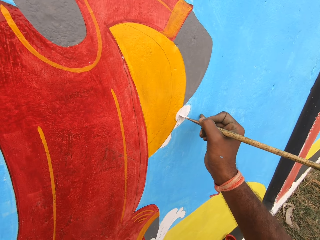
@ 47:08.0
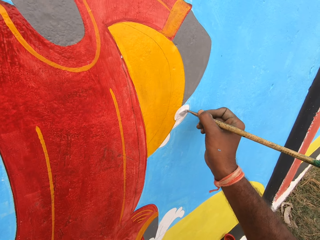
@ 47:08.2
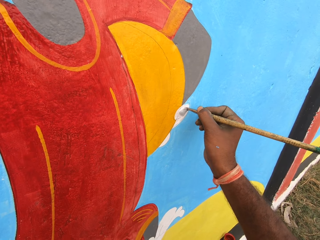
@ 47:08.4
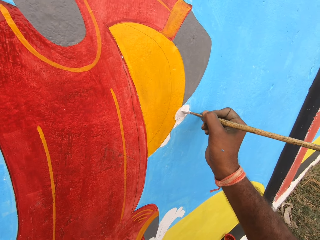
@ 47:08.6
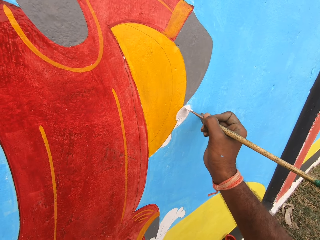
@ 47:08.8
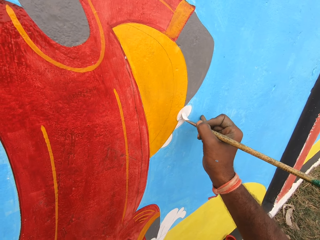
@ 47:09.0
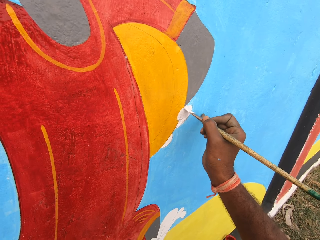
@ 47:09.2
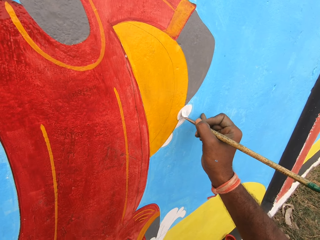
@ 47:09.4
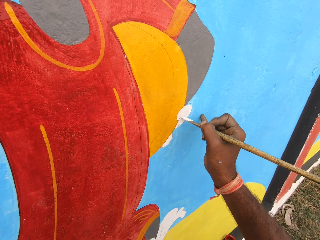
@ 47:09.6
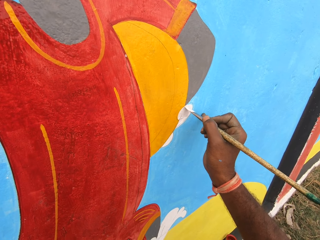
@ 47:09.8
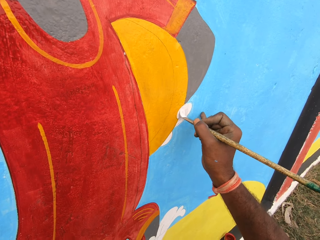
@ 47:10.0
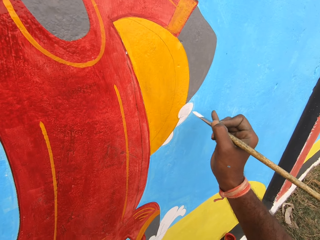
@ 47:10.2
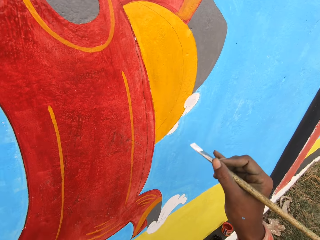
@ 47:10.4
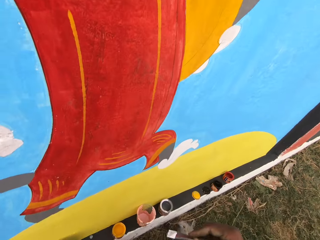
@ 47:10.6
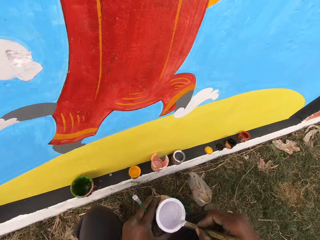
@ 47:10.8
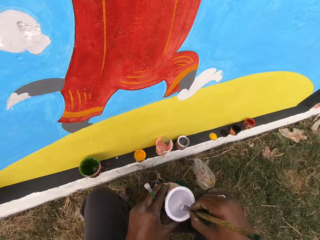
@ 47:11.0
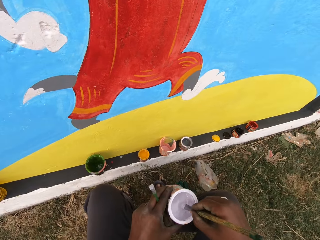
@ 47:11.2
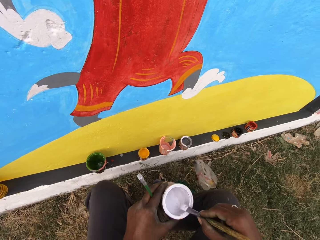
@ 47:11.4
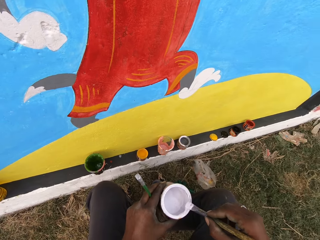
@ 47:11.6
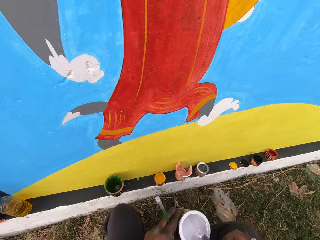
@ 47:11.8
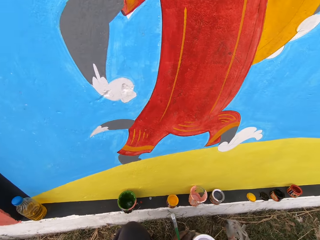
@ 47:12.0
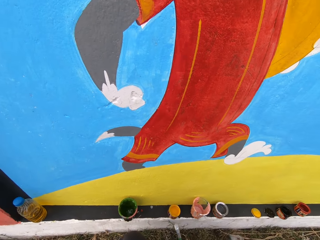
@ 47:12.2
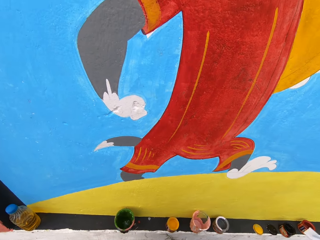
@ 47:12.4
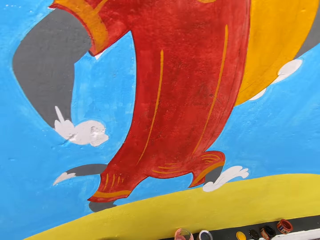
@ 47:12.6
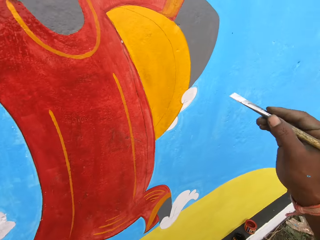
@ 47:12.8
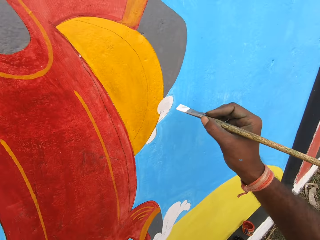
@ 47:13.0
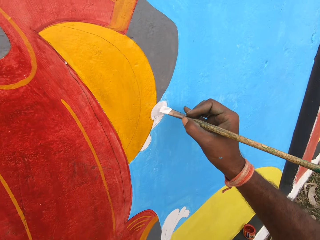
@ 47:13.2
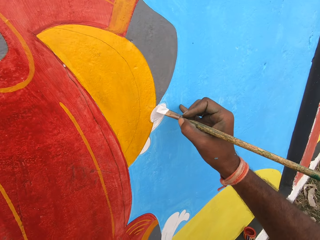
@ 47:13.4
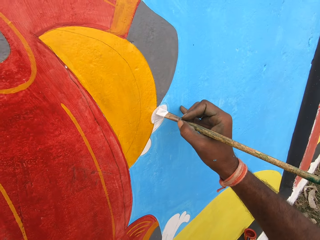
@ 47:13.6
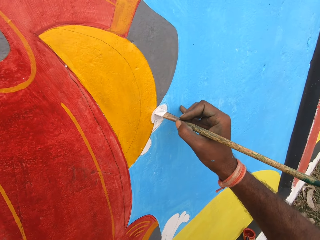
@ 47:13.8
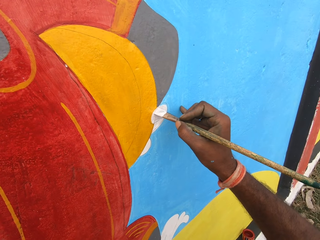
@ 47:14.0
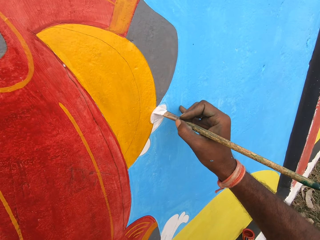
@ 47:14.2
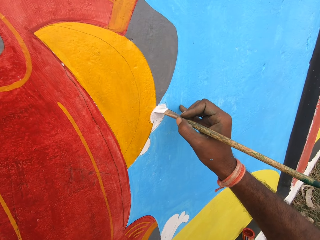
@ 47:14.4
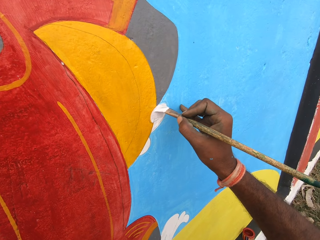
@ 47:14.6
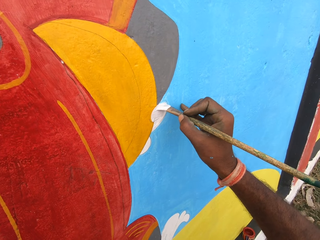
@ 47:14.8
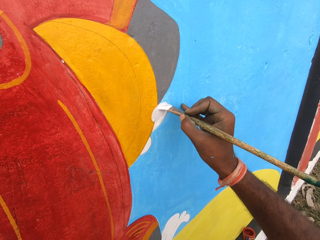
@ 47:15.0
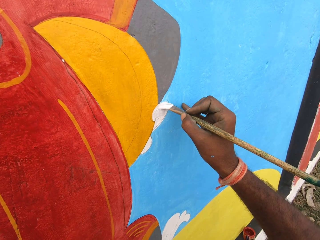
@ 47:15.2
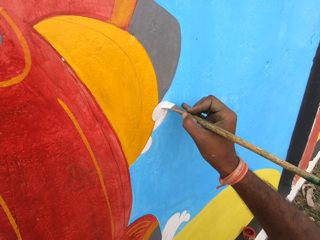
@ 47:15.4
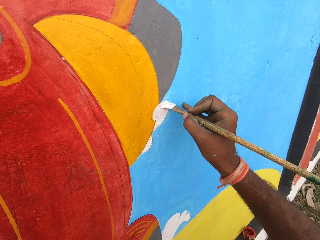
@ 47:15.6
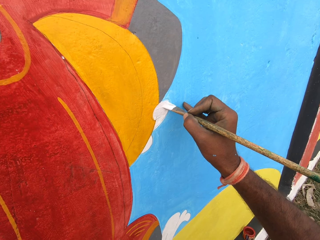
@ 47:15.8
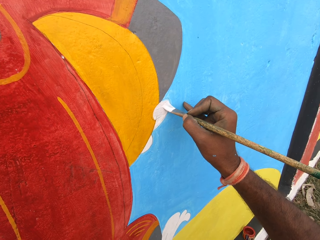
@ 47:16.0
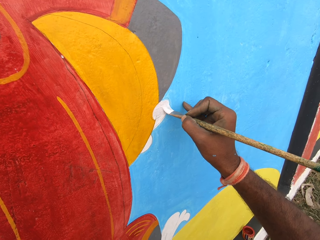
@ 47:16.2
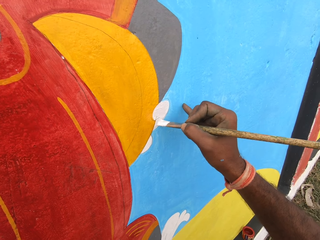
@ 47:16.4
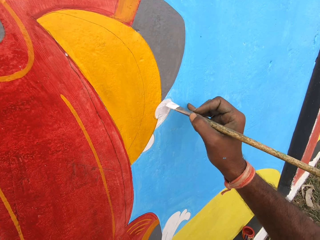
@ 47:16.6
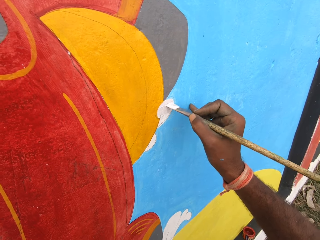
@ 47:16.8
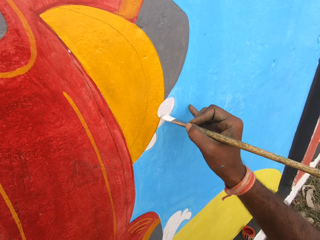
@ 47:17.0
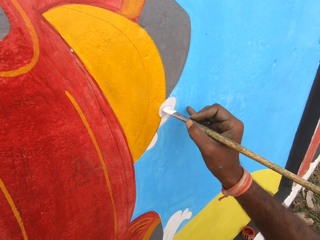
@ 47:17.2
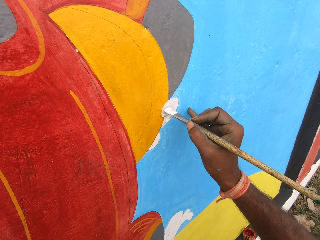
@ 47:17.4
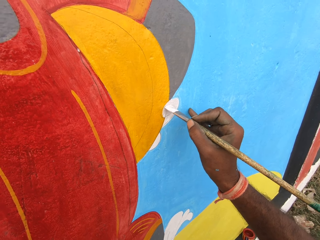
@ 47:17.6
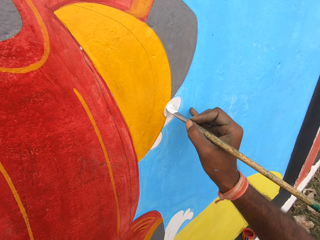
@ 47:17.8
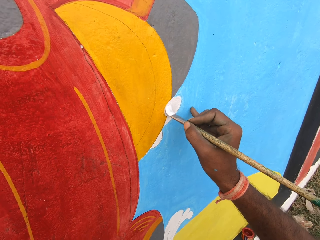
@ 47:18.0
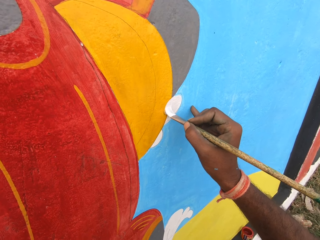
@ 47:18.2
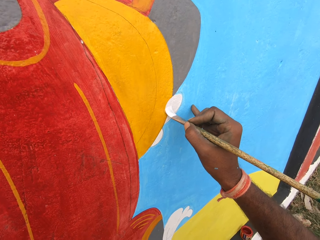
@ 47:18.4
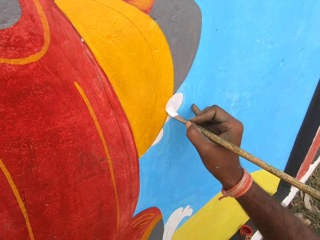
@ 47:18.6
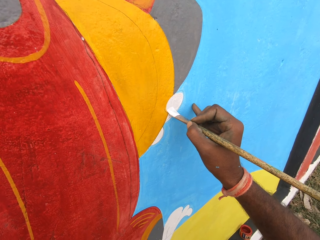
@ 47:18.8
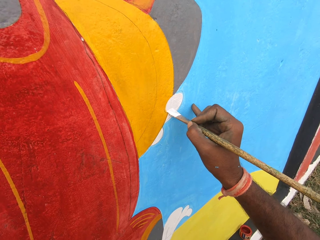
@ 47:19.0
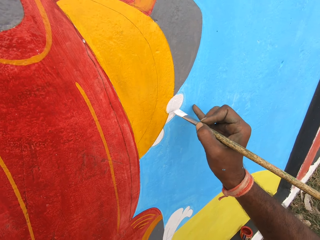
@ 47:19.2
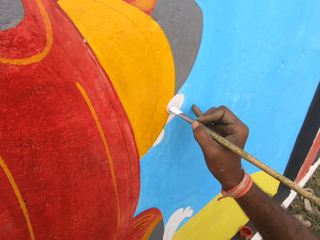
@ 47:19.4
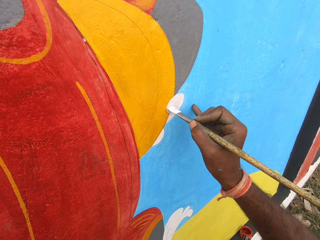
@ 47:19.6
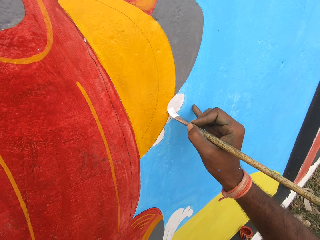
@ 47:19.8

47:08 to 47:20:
The camera wearer dips the paint brush in the paint can with his right hand. He rubs the paint brush on the edge of the paint can. He turns around. He paints the wall with the paint brush.

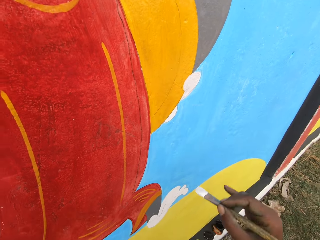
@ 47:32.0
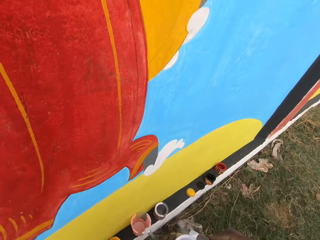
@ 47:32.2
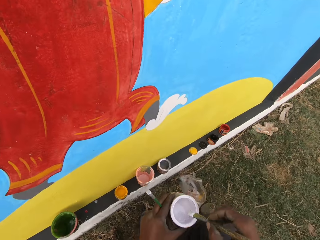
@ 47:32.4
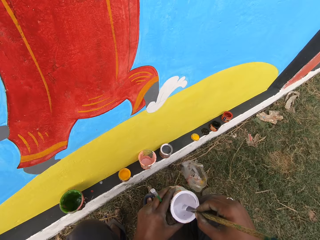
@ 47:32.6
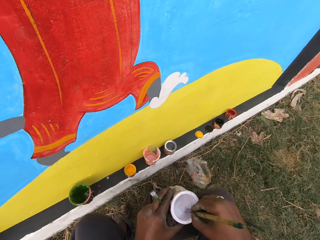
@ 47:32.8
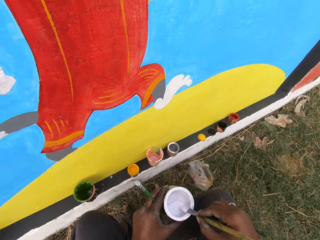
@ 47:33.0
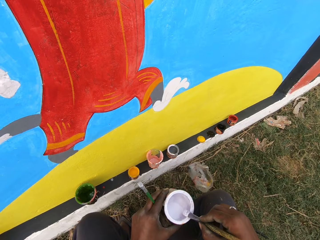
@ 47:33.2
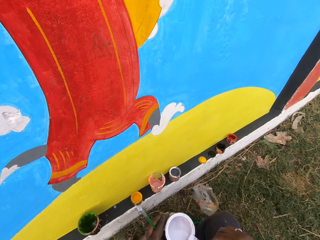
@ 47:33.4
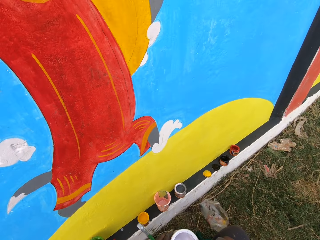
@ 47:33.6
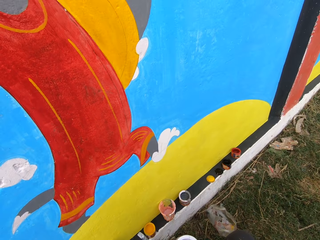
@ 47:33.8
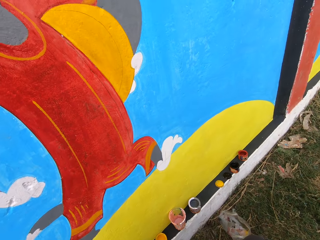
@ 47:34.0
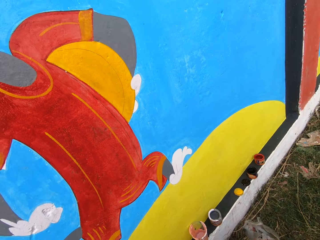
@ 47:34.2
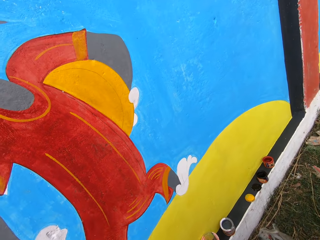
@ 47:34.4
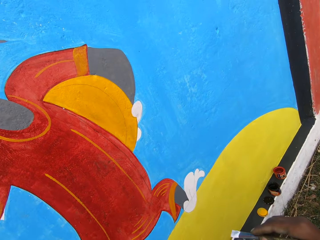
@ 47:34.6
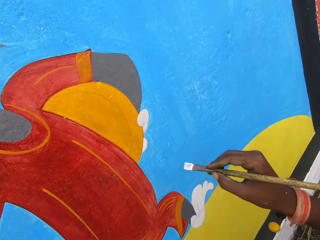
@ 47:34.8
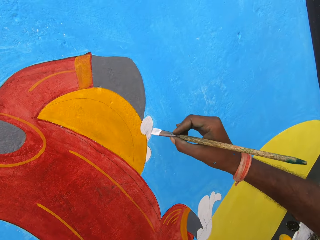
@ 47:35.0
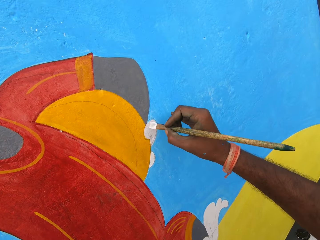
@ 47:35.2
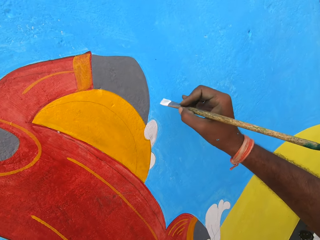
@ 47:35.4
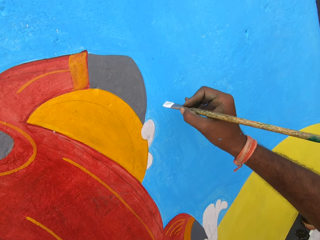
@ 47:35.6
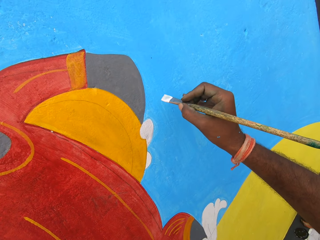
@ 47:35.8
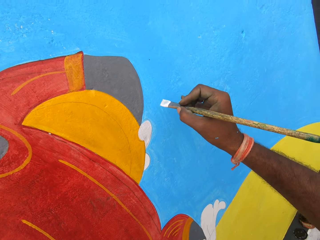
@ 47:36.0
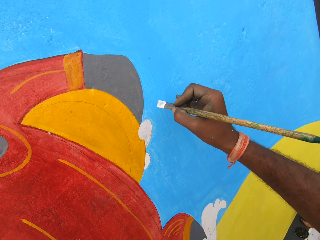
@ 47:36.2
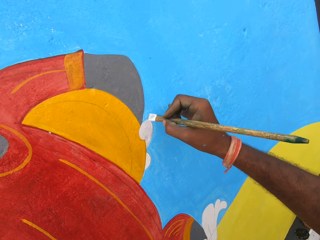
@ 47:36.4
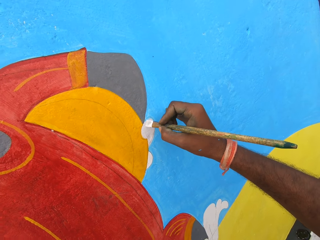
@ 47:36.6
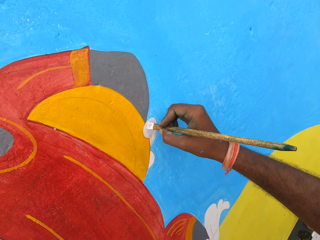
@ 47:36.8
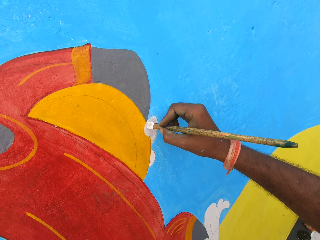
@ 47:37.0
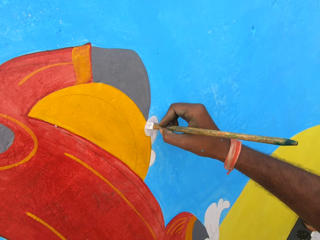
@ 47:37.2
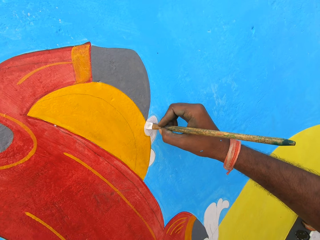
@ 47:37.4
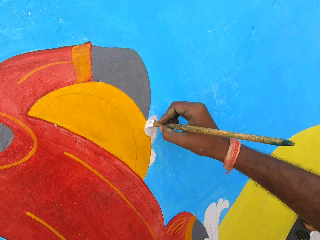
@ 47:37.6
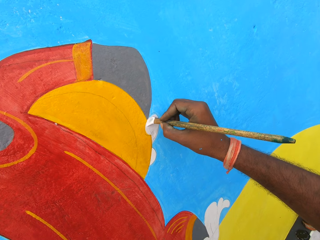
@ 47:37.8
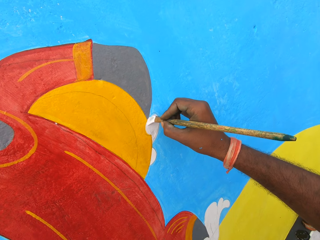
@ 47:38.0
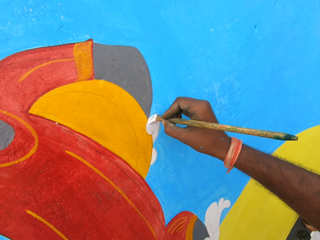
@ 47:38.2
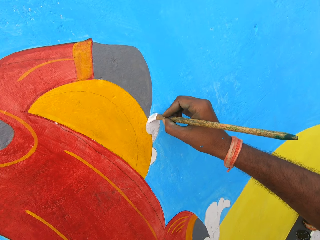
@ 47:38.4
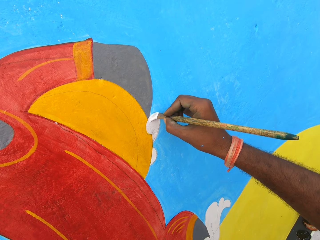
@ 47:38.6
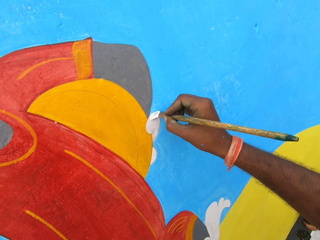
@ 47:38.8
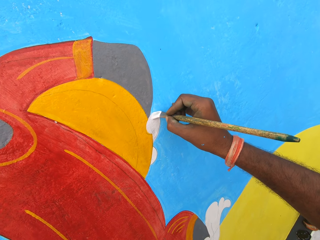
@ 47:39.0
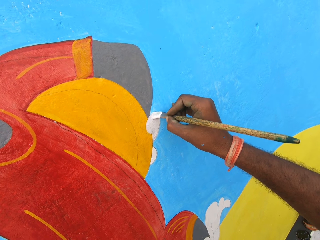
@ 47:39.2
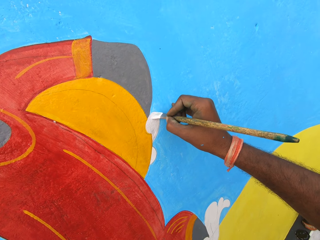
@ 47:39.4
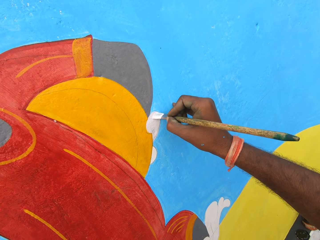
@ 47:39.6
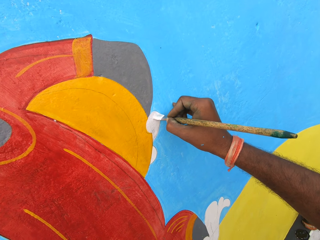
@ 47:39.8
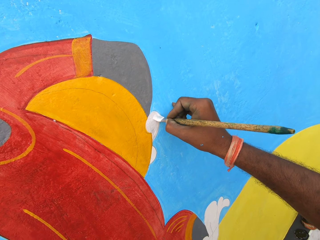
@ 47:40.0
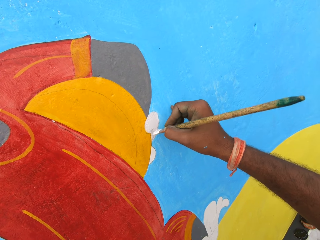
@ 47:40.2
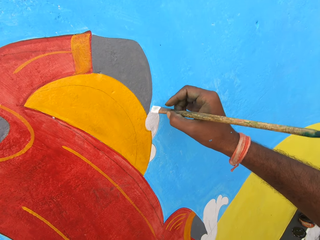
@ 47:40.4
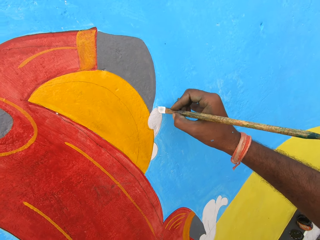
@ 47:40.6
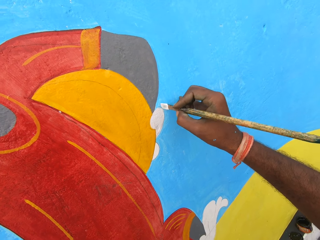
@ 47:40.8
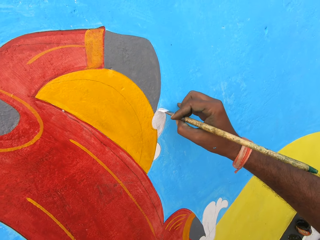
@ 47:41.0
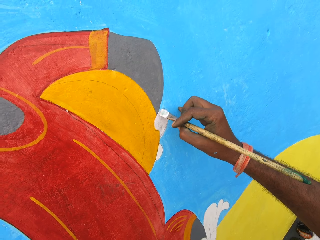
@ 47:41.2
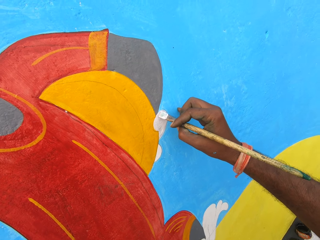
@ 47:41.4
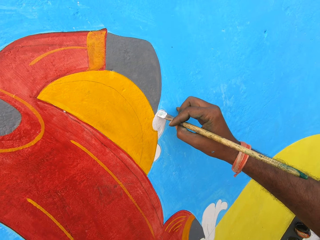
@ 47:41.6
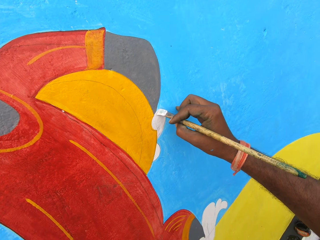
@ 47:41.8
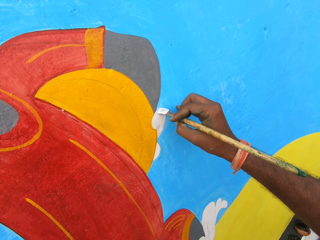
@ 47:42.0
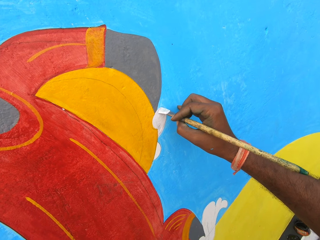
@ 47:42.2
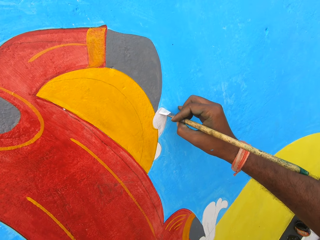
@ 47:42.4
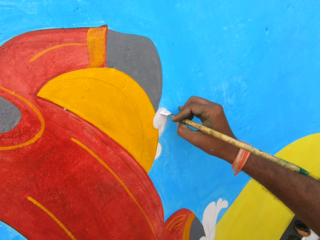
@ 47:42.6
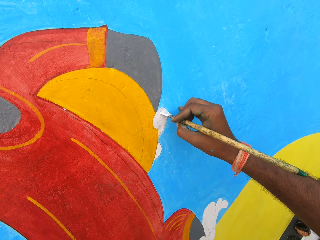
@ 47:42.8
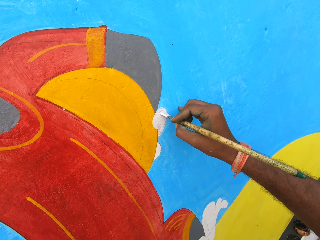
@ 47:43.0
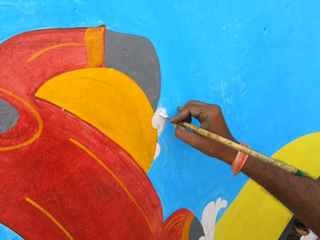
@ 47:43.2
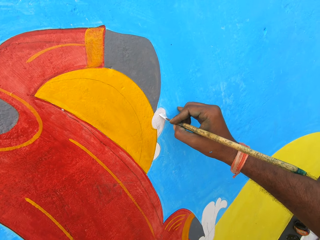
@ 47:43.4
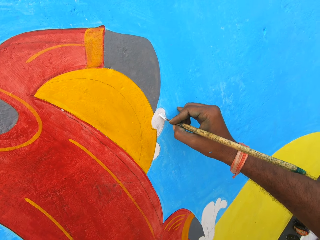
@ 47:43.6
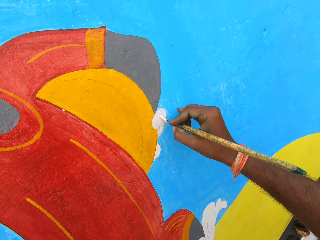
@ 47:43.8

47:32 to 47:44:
The camera wearer dips the paint brush in the paint can with his right hand. He rubs the paint brush on the edge of the paint can. He turns around. He paints the wall with the paint brush.
